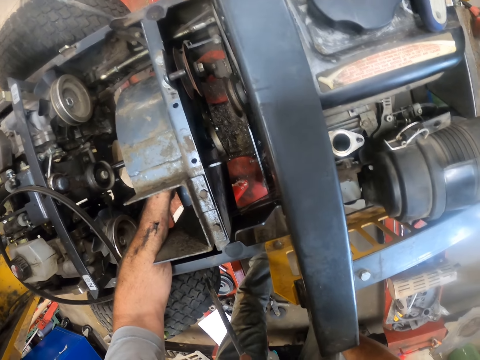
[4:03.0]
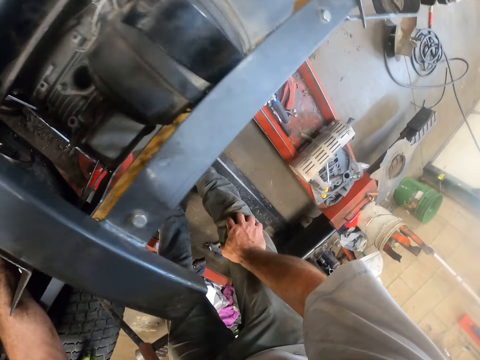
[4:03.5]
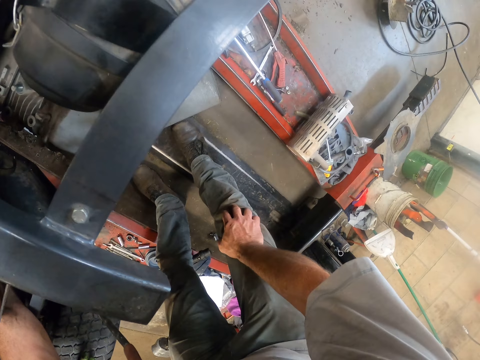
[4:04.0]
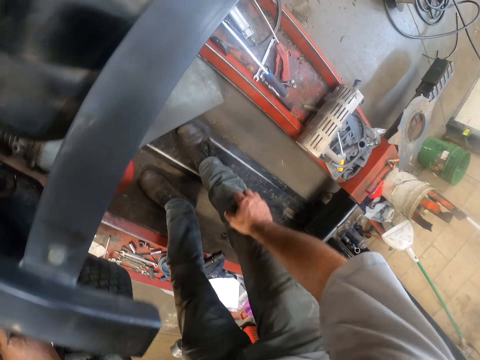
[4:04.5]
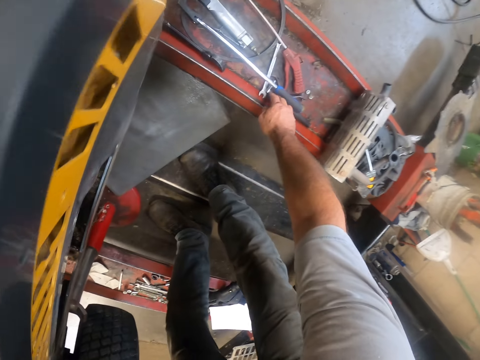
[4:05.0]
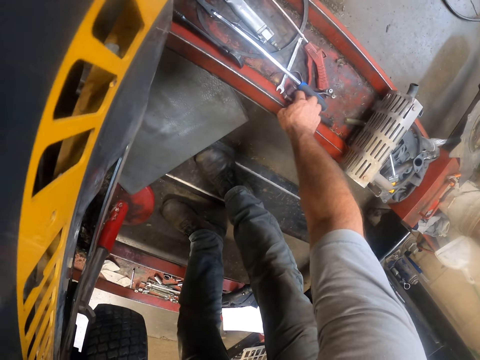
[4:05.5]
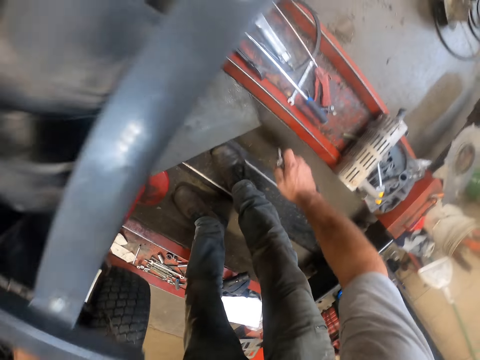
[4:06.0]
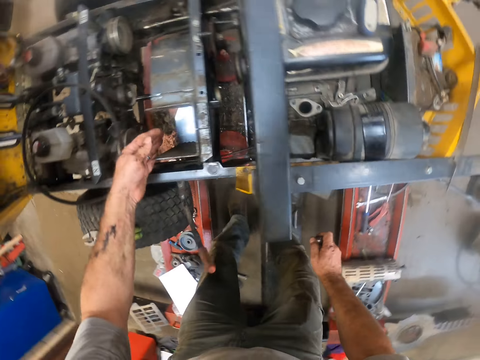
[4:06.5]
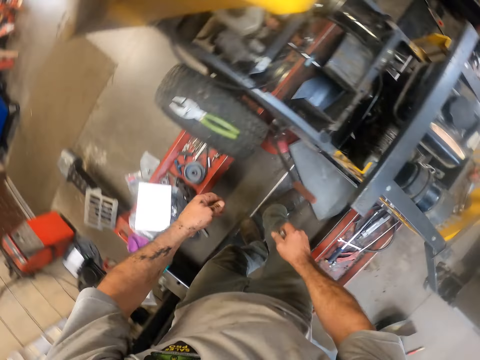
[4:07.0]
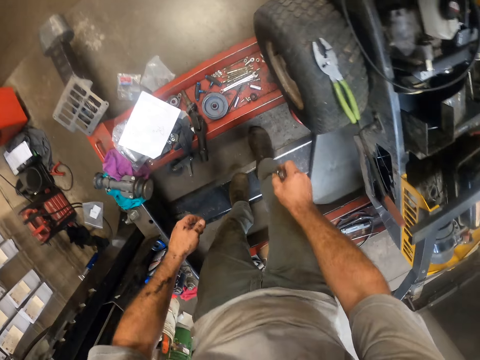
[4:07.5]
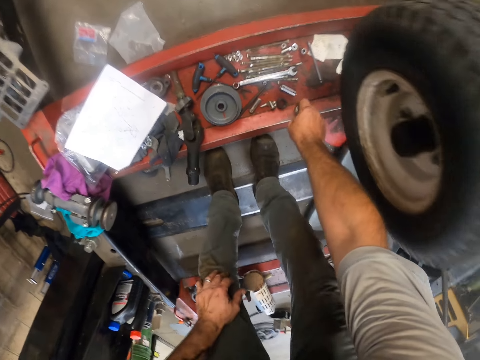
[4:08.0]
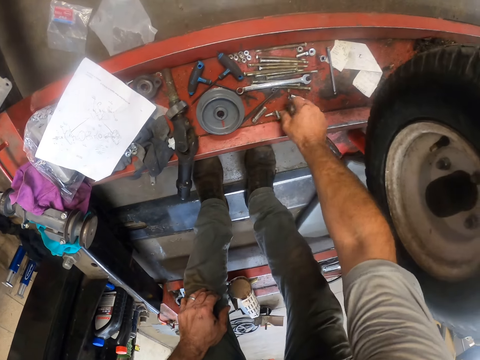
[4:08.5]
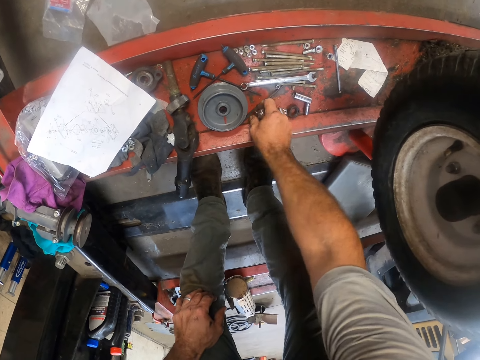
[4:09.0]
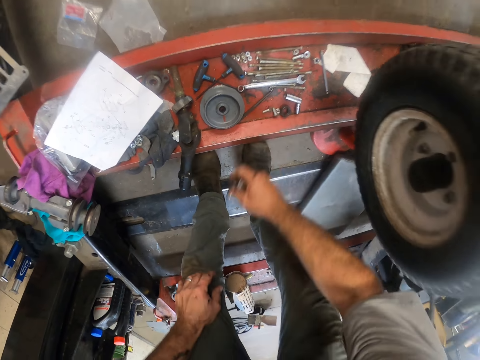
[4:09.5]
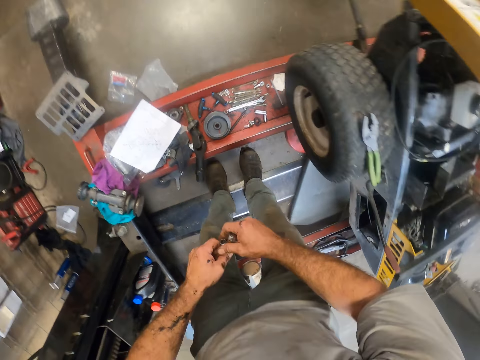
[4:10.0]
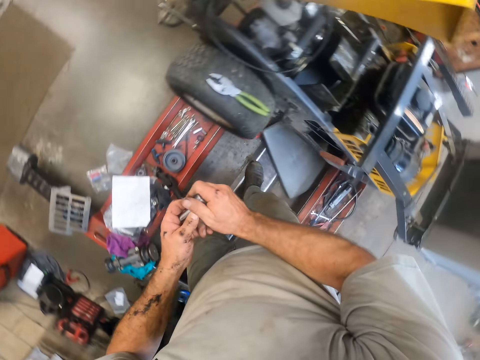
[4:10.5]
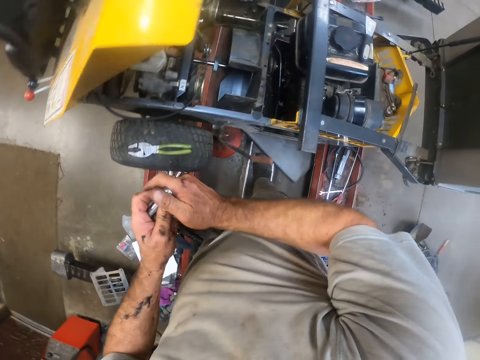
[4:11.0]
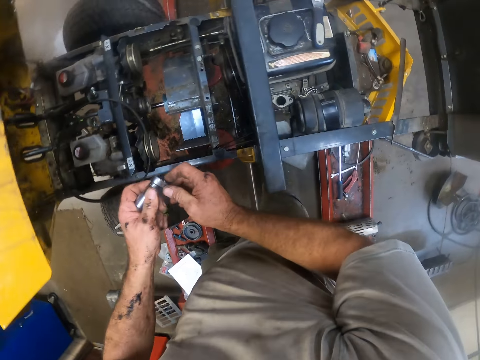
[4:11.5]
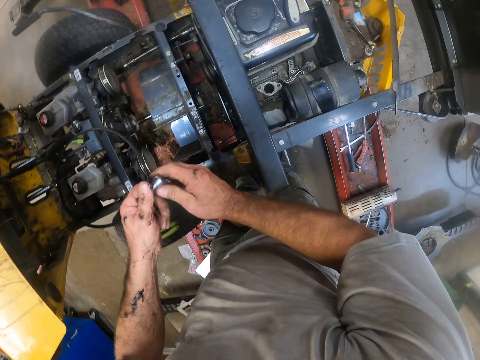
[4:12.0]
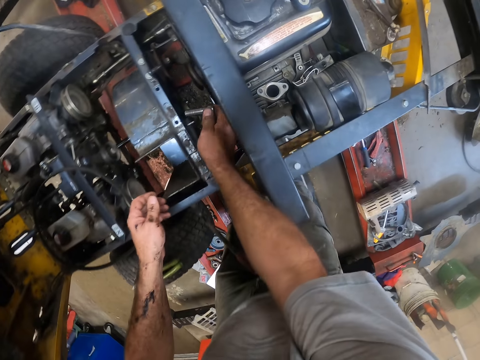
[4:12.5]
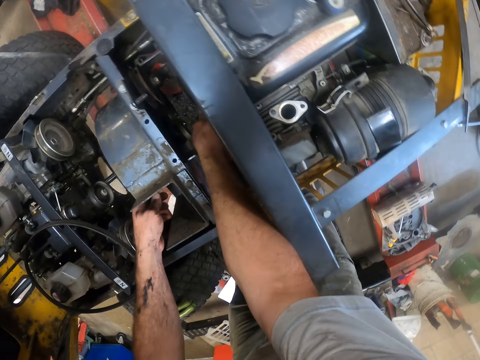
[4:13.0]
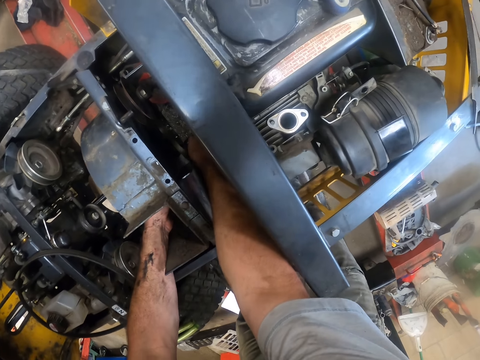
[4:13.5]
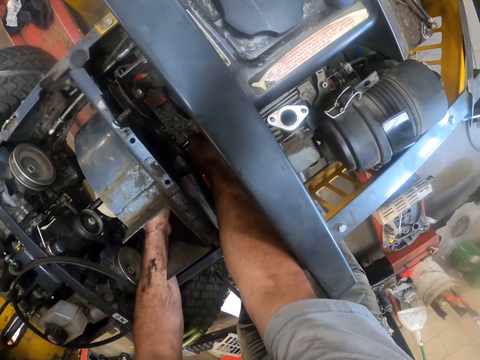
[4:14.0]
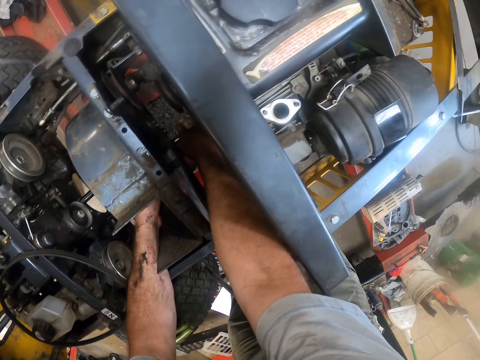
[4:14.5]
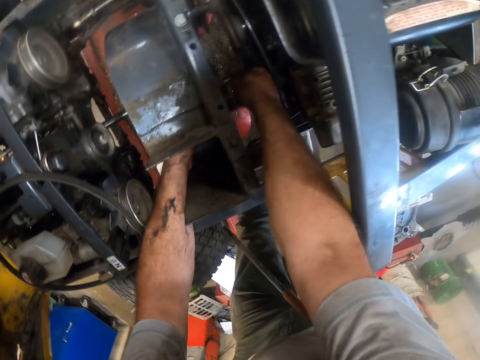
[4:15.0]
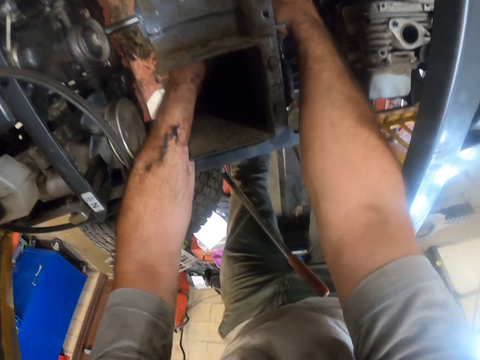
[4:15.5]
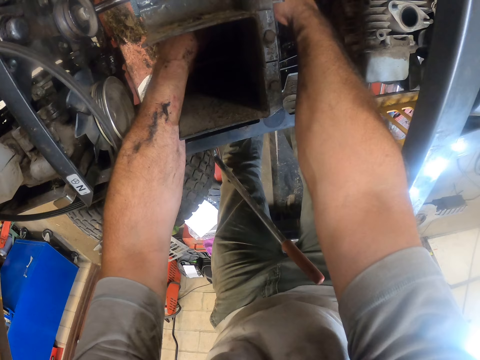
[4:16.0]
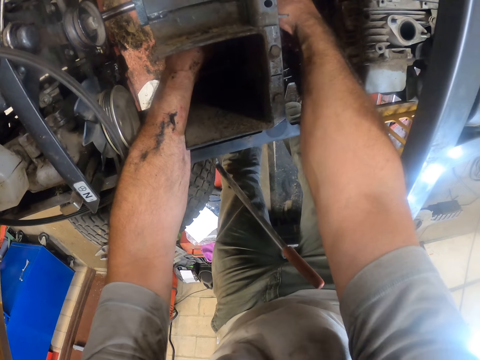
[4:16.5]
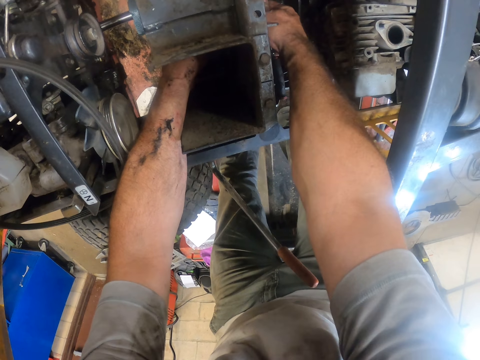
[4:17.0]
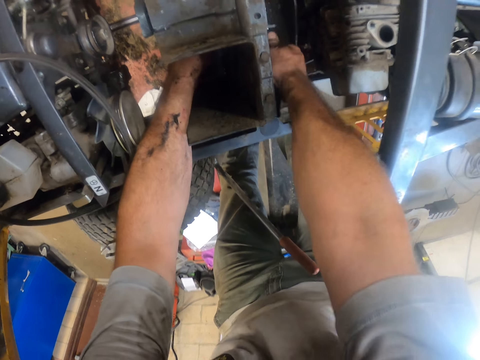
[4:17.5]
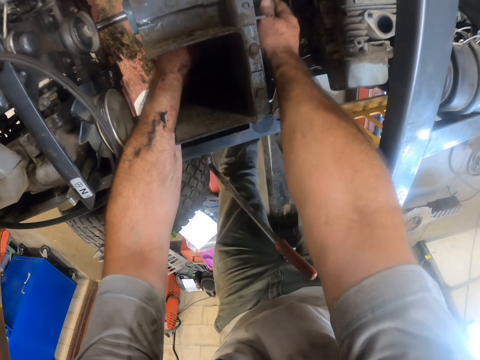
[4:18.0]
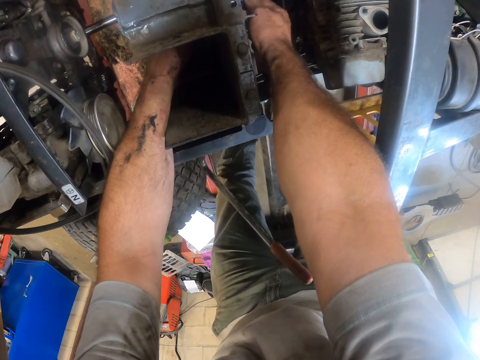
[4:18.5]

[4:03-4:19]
The camera wearer looks down. He picks up a spanner or small metal from the toolbox with his right hand. He picks up a piece of equipment or wrench from the toolbox with his right hand. He places the metal down. He holds a piece of metal with both hands. He attaches the equipment to the spanner in his right hand. He adjusts the piece of metal on the mower using the wrench. He attaches the equipment to the rim device using both hands.

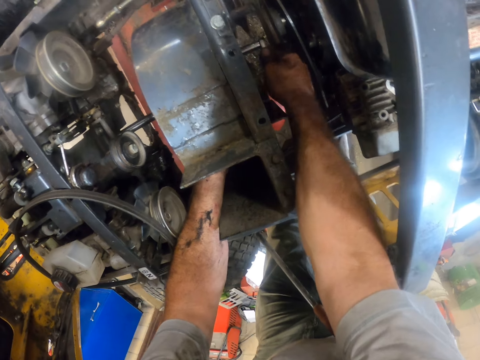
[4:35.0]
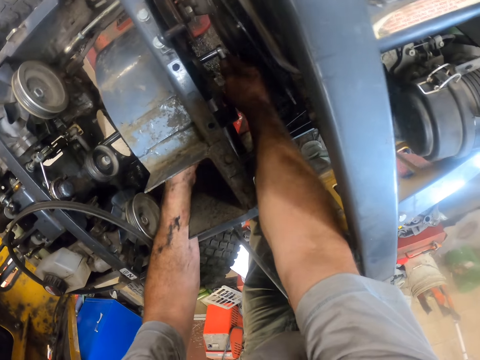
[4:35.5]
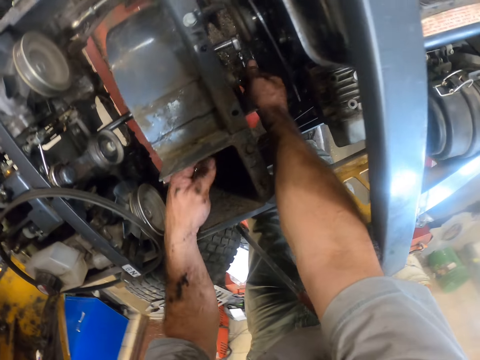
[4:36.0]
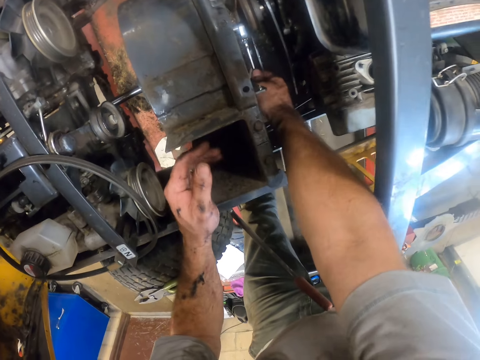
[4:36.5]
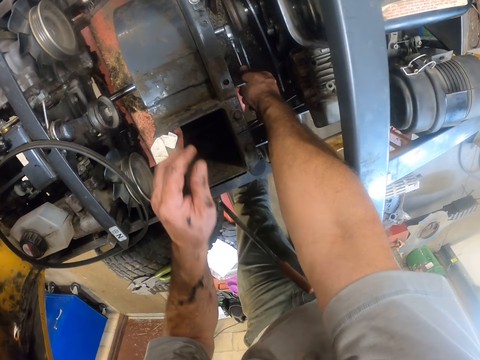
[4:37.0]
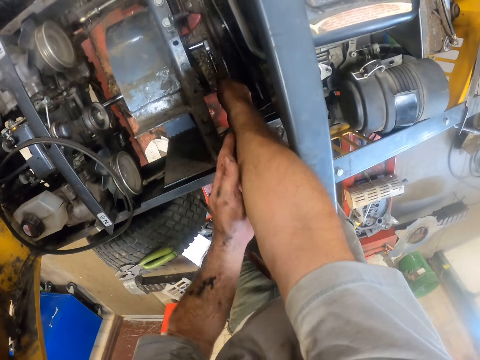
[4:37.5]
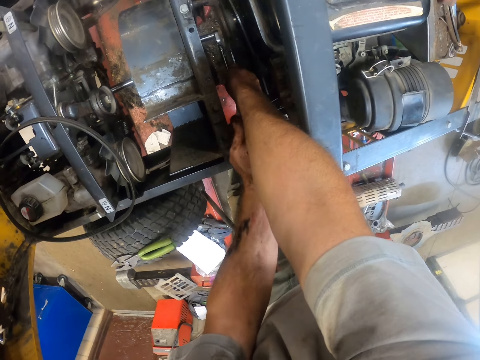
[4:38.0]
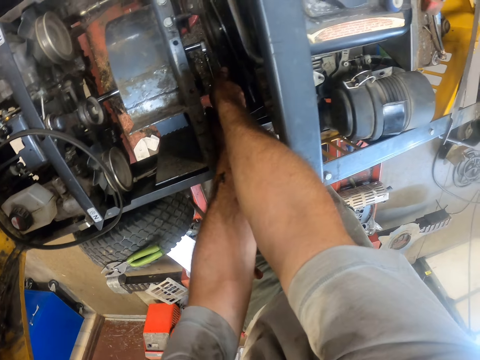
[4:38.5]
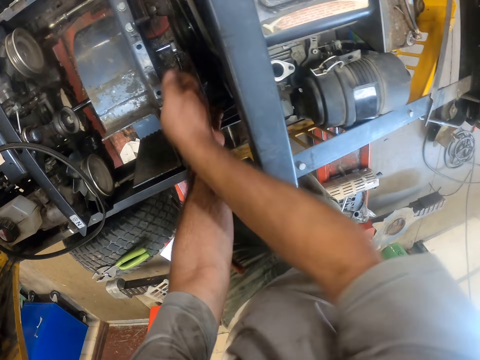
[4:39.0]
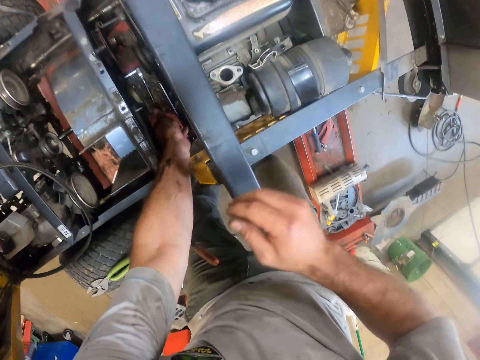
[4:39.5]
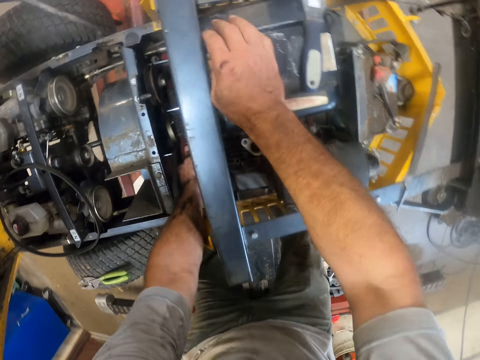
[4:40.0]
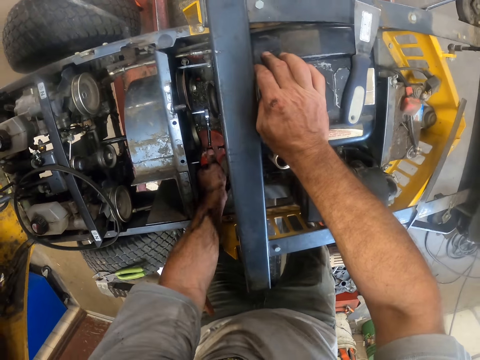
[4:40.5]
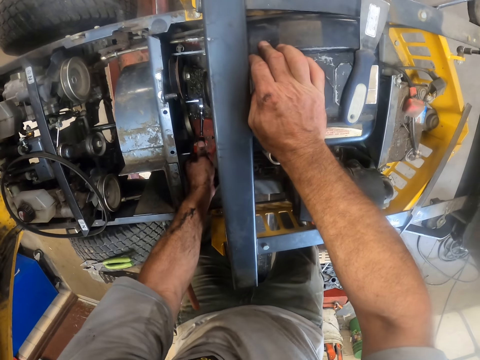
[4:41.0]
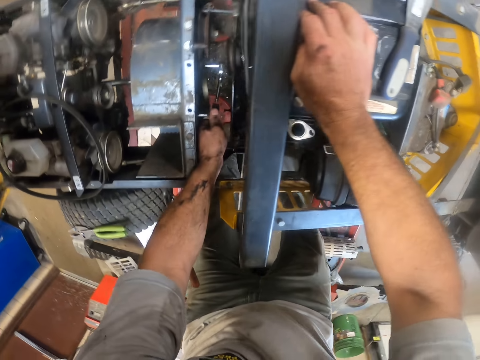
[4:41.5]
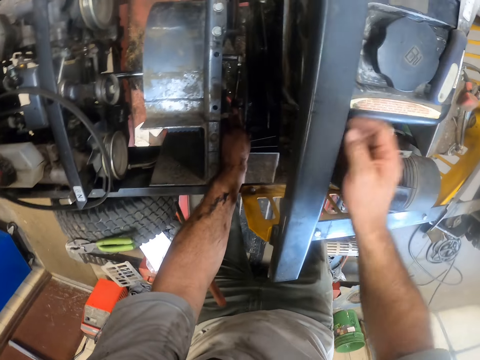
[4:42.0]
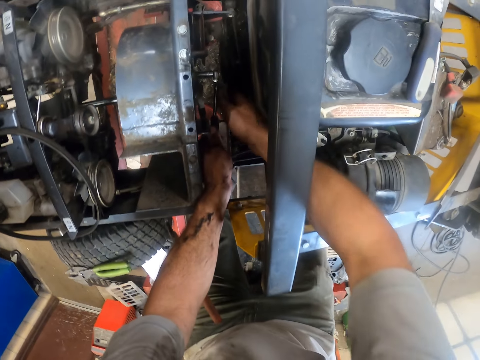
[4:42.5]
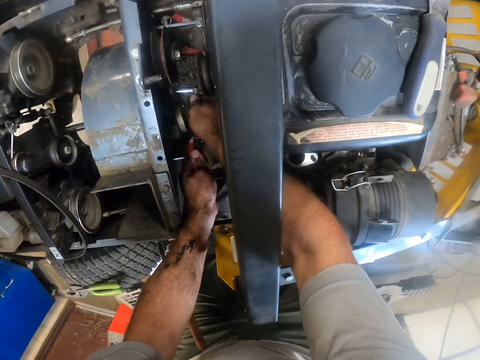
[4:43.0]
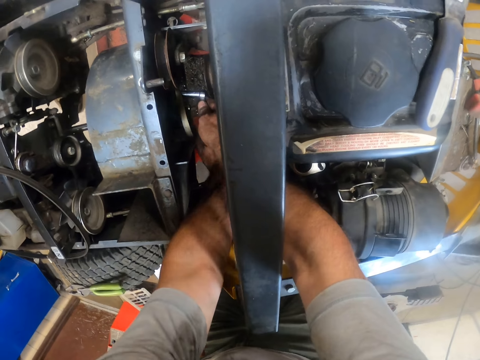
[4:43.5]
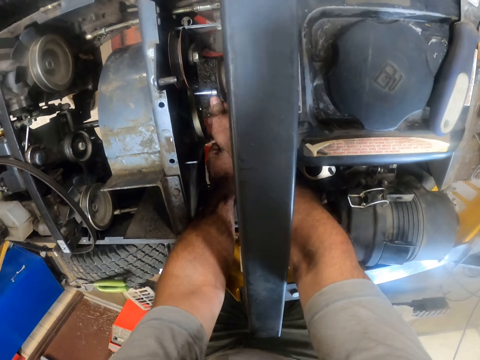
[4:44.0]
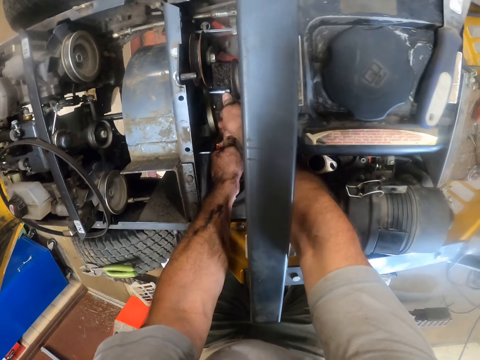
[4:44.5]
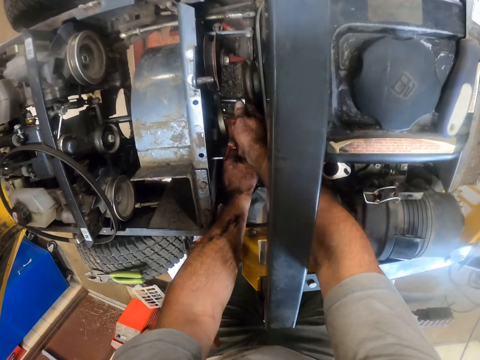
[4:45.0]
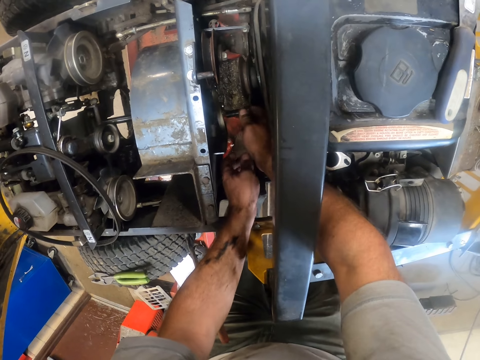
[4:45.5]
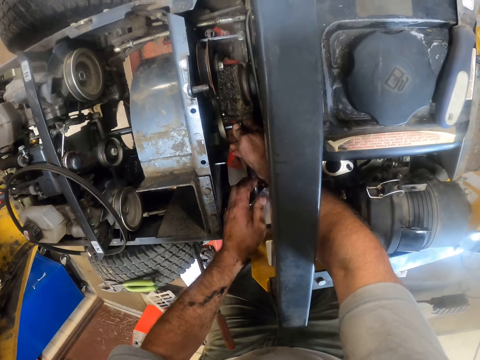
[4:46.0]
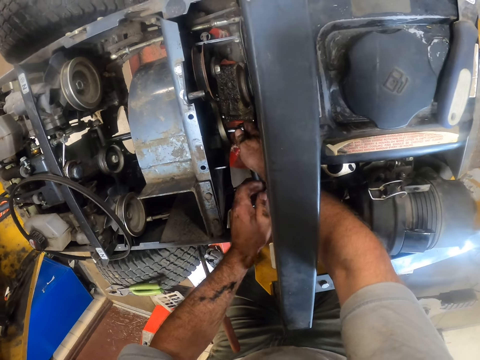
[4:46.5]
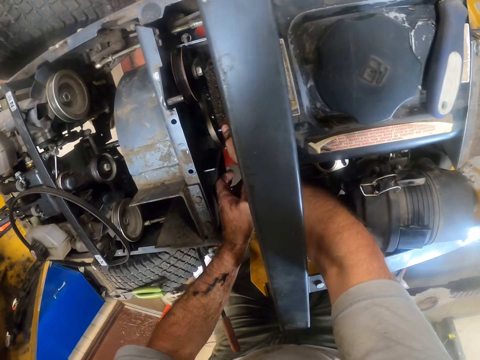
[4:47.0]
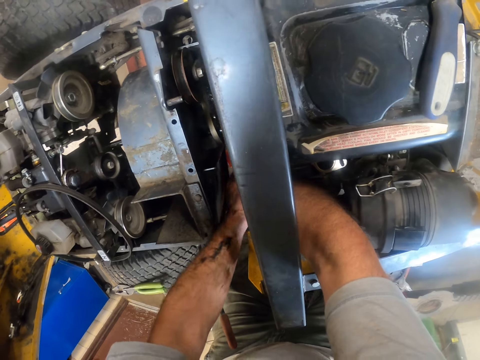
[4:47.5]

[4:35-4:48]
The camera wearer removes the left hand from under the mower. They put the left hand close to the right hand under the mower. They fix the piece of metal with both hands. They remove the right hand from under the mower.
